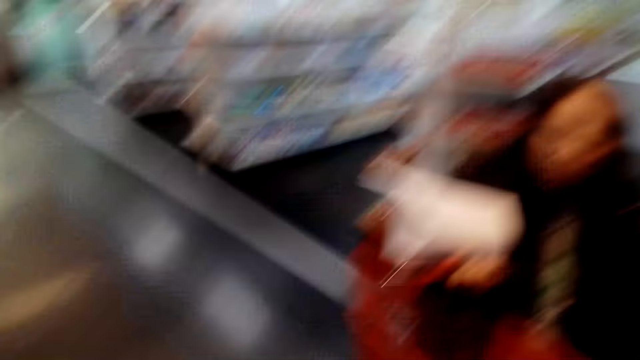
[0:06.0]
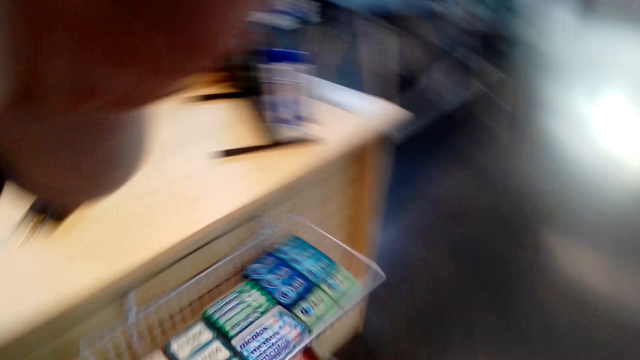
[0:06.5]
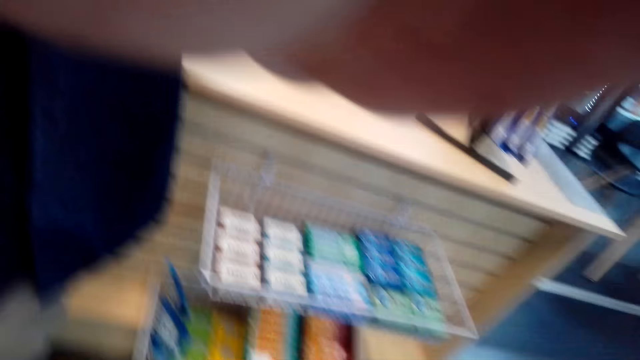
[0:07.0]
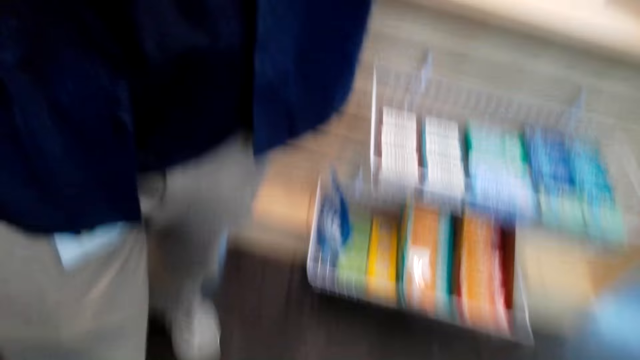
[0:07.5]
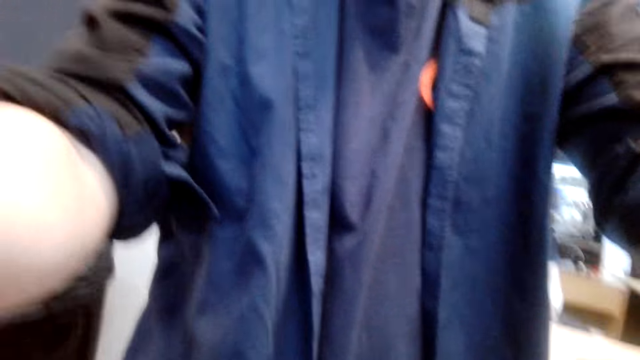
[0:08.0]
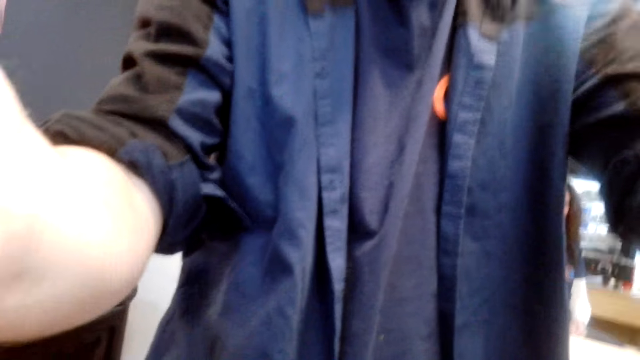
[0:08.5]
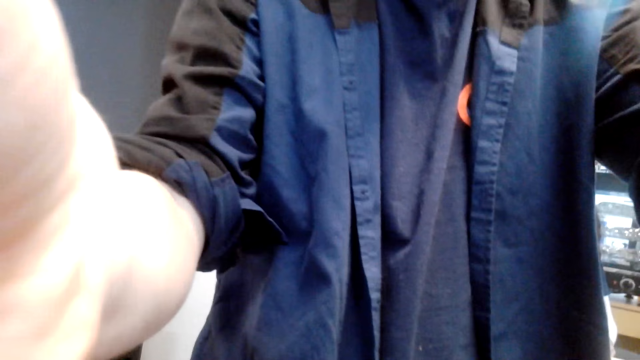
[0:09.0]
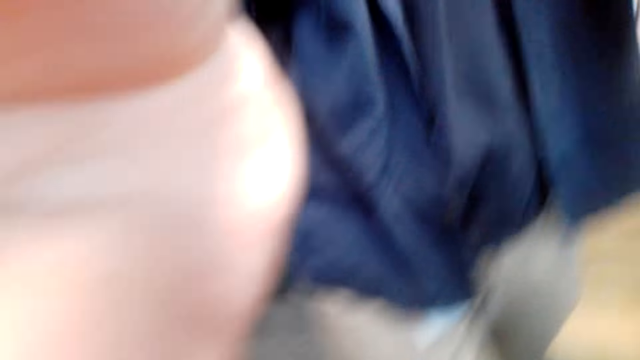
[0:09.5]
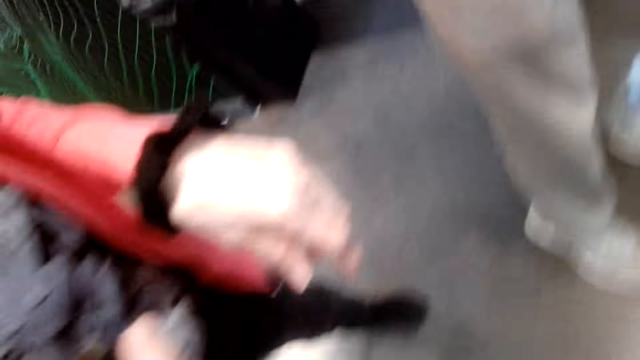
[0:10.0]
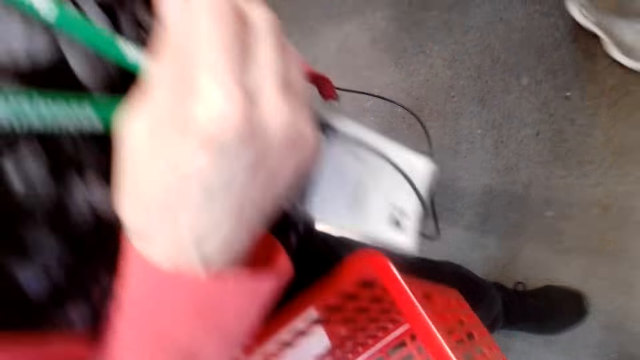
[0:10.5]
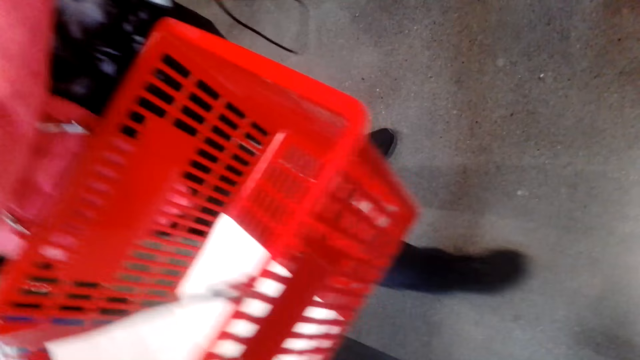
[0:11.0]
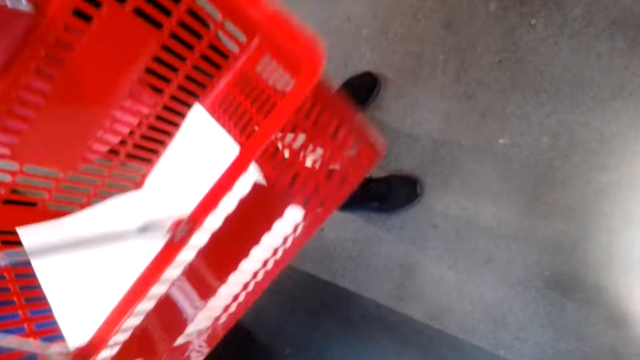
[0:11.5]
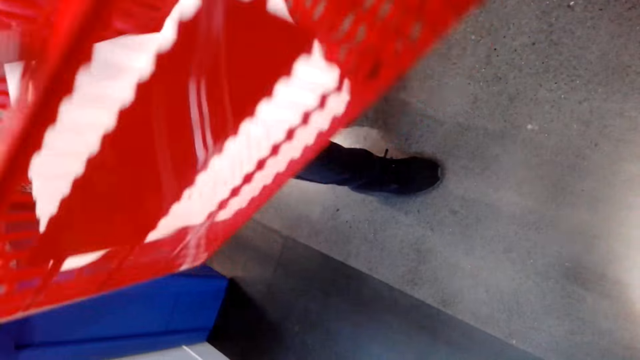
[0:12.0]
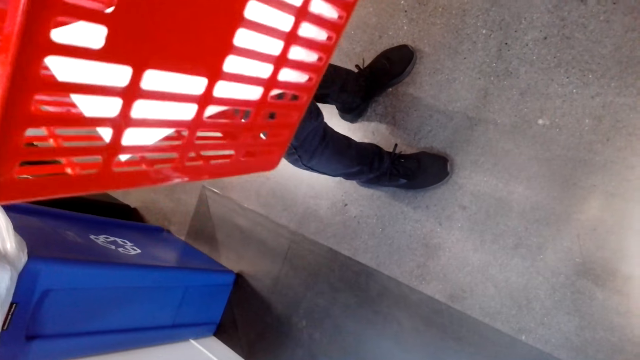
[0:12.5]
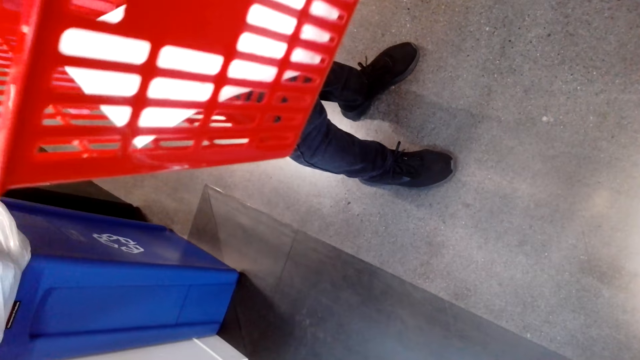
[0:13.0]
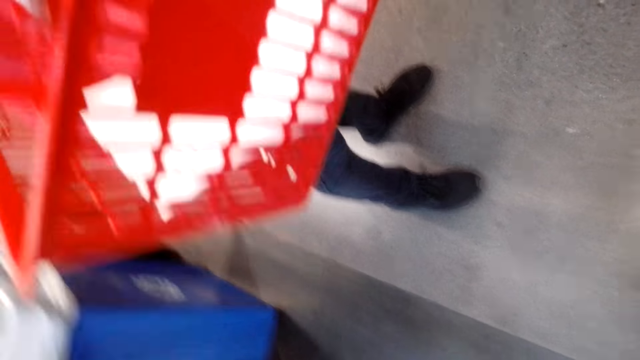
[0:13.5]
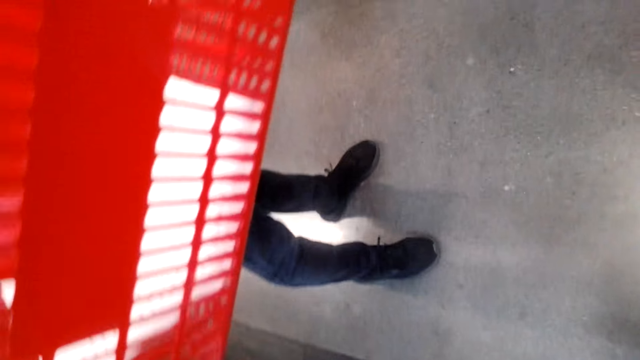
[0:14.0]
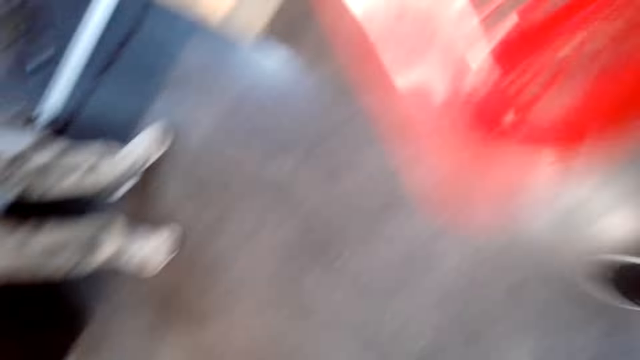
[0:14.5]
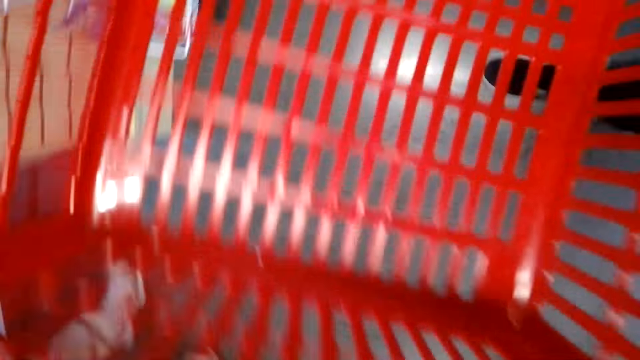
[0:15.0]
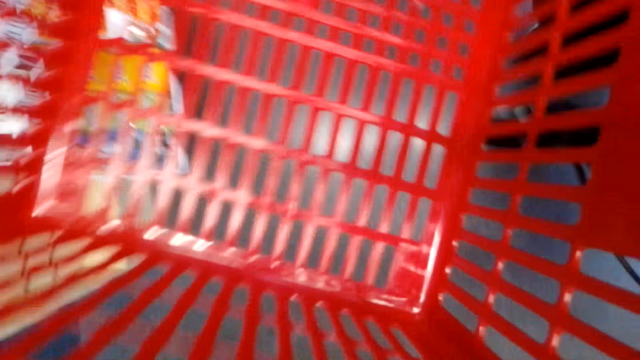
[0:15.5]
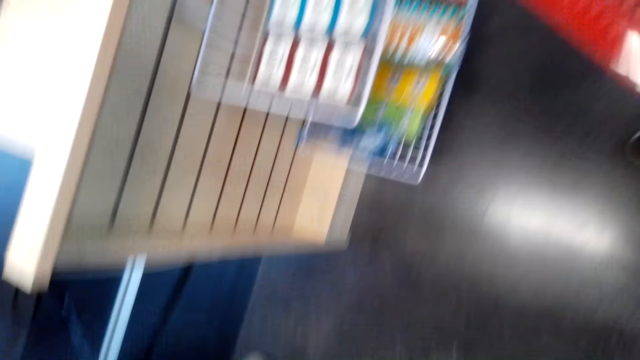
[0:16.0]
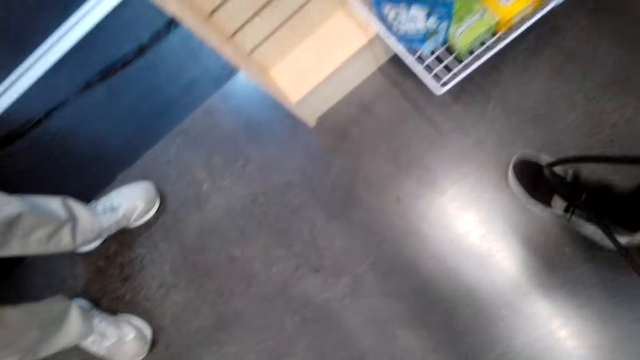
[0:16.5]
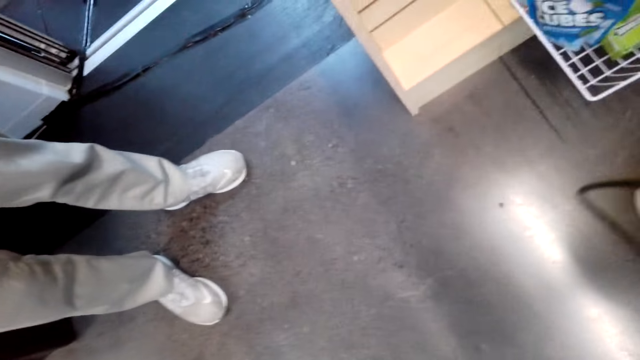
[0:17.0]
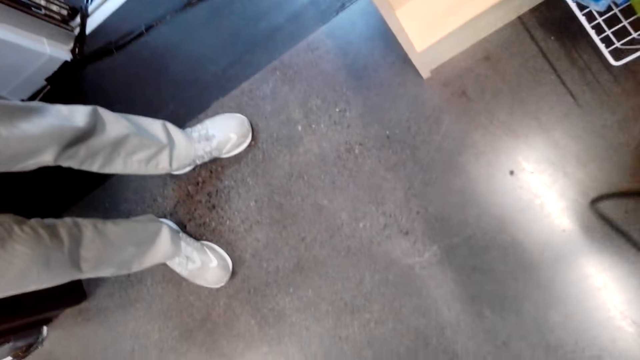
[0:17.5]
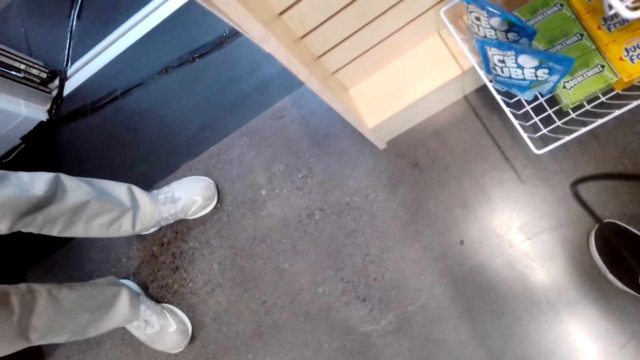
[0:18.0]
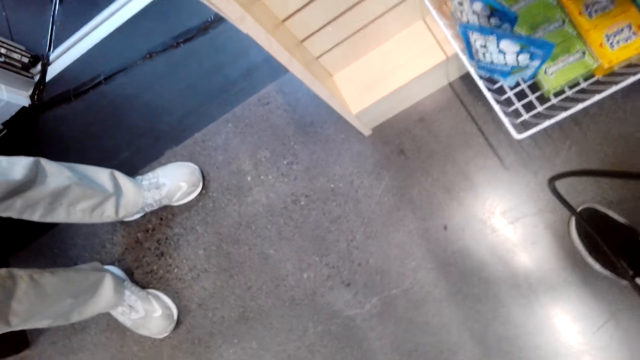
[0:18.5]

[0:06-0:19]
The camera wearer looks around the room. They talk. A man touches the camera. The camera wearer mends her camera and talks. They look around the room.

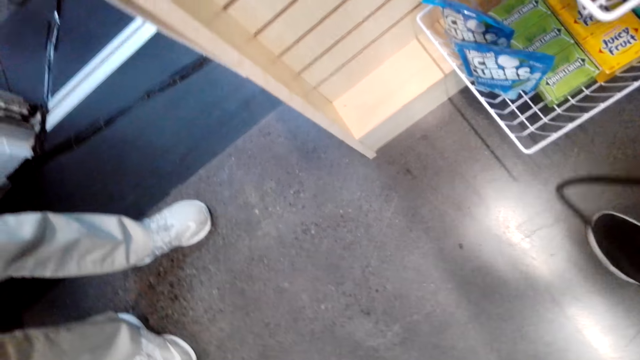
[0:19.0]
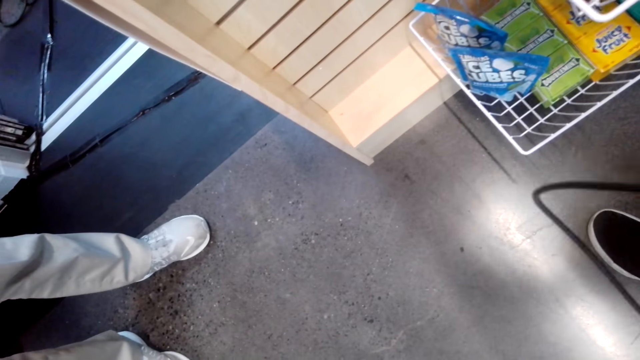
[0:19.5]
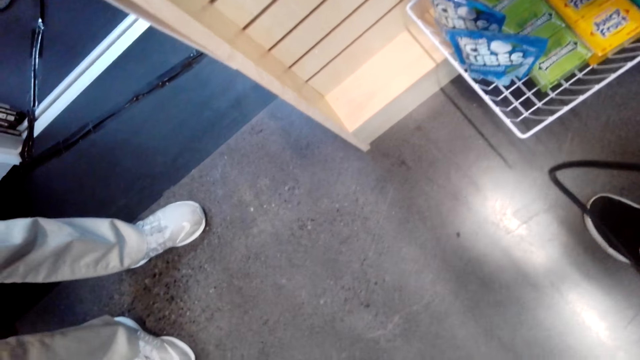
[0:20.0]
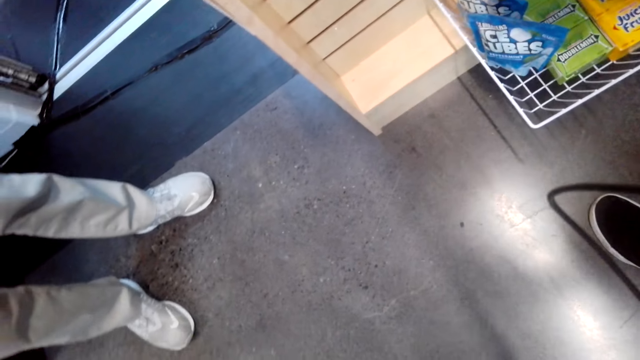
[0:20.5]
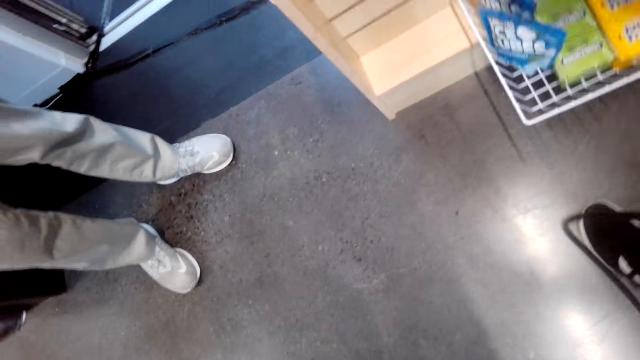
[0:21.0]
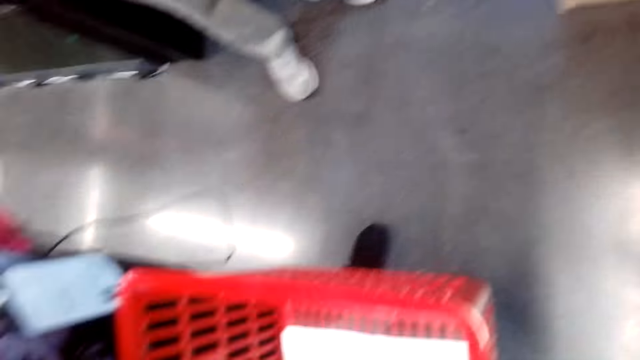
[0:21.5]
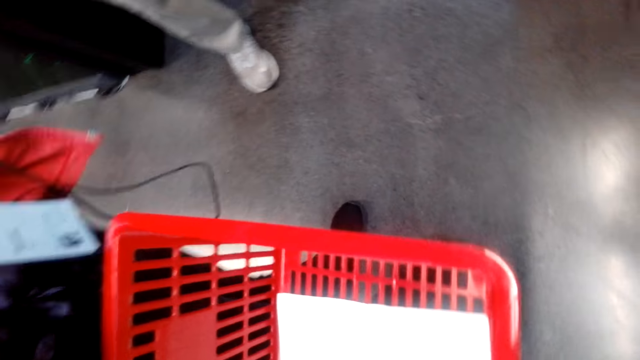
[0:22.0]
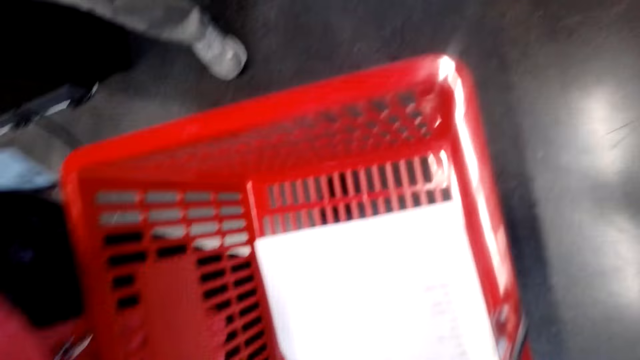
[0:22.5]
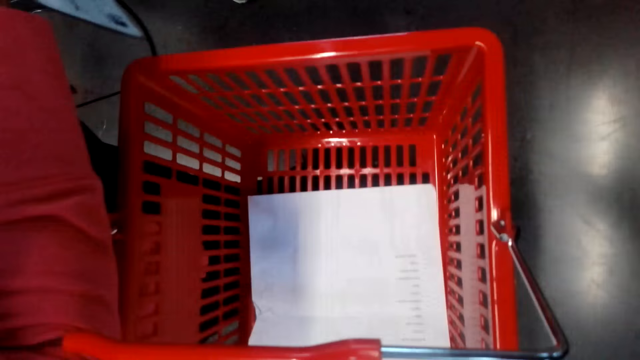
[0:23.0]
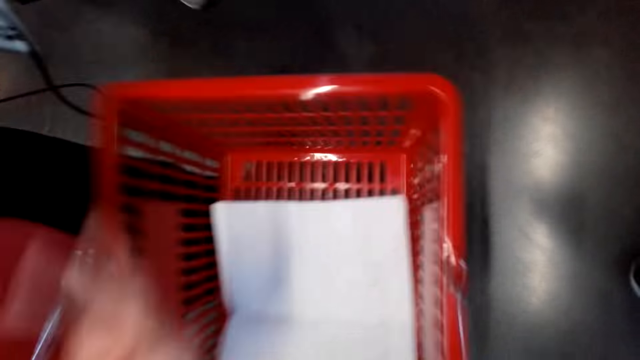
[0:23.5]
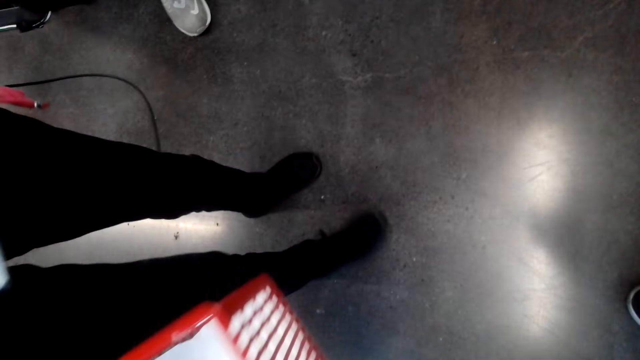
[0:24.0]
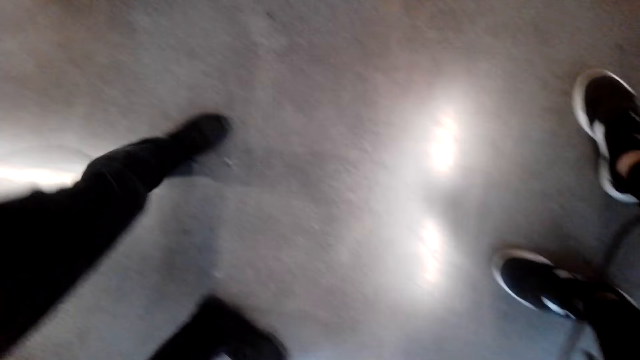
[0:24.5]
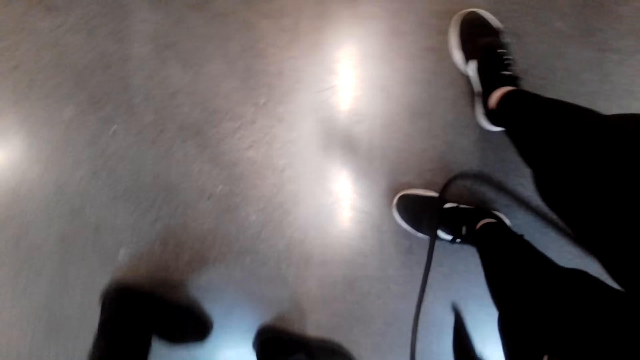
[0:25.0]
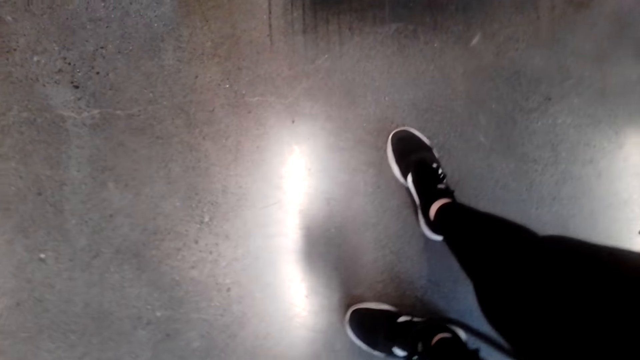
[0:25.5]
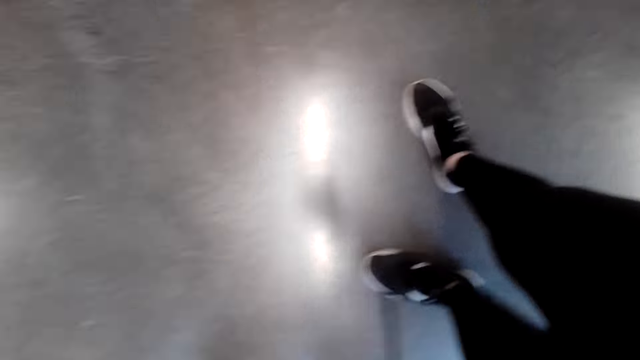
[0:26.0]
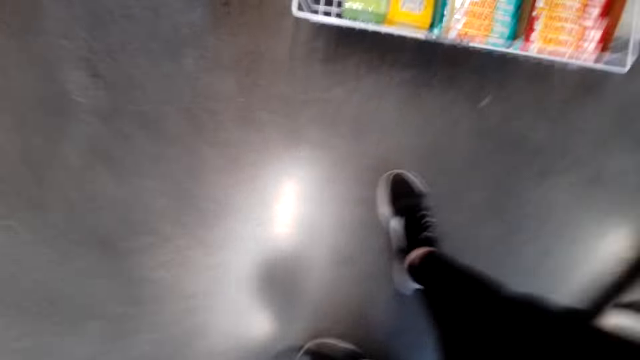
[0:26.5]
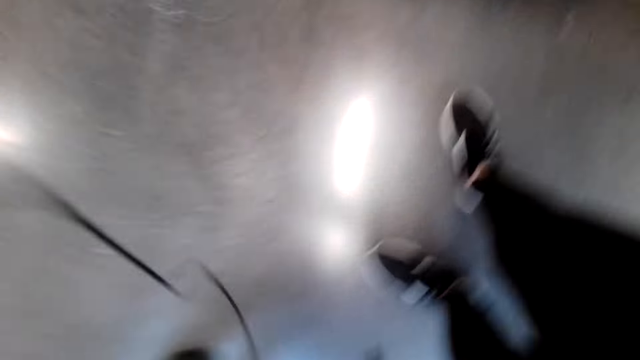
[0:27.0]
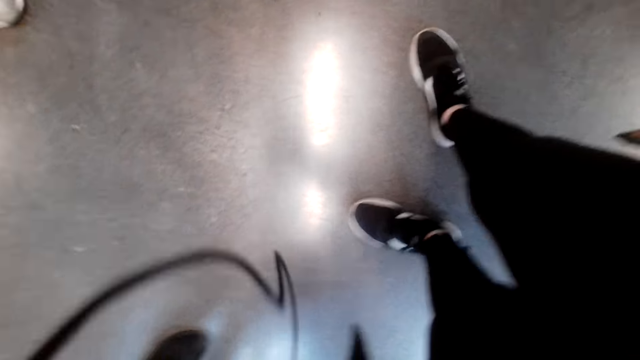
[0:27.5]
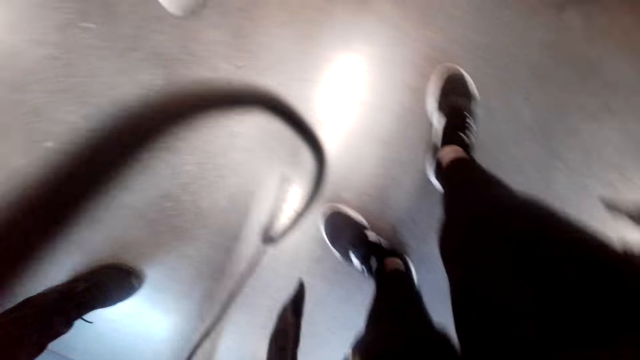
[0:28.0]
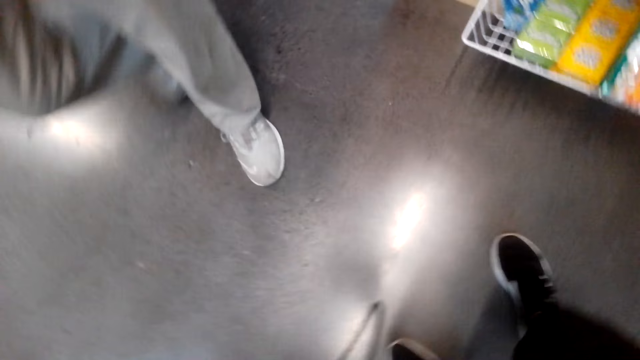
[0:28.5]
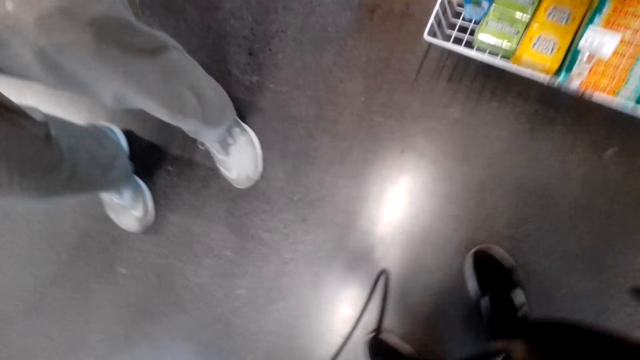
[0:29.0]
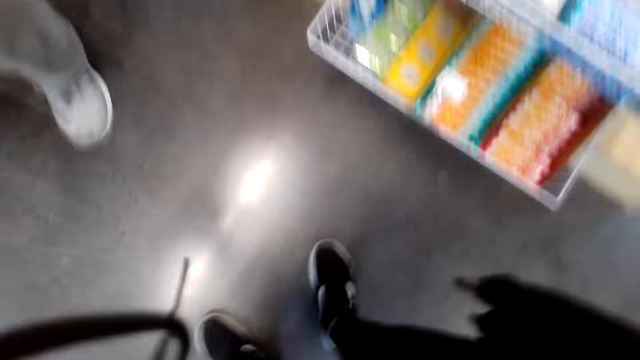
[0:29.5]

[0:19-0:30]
A lady walks on the floor.
